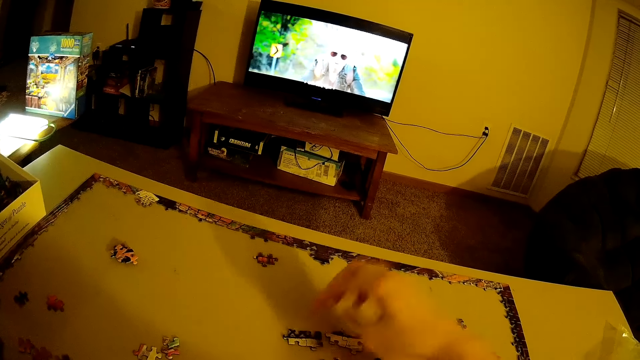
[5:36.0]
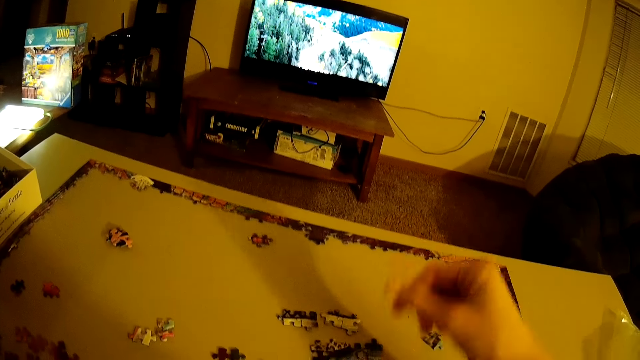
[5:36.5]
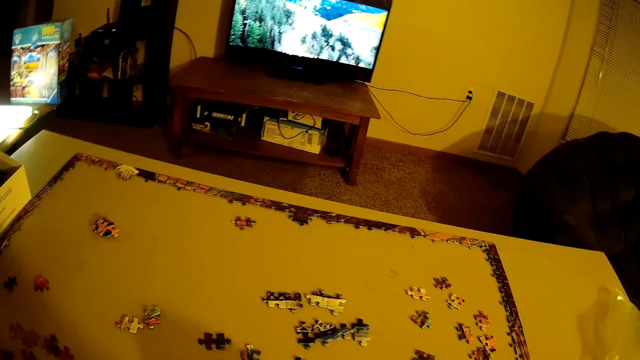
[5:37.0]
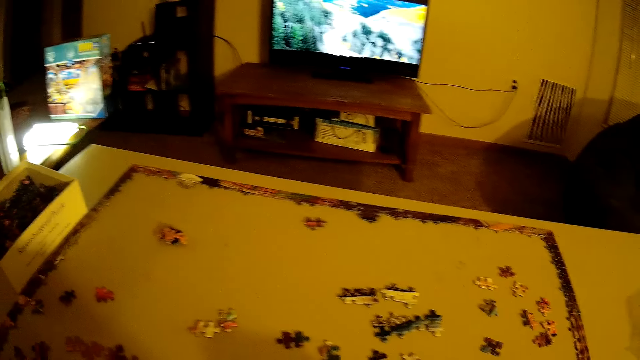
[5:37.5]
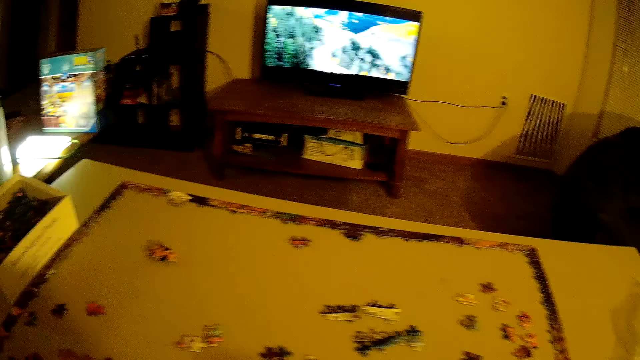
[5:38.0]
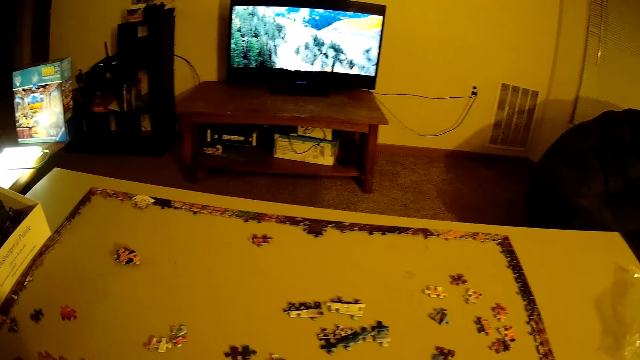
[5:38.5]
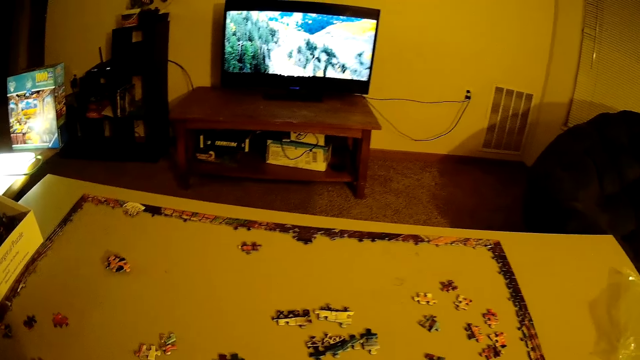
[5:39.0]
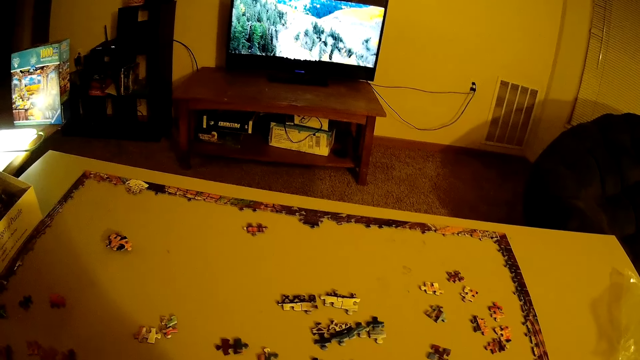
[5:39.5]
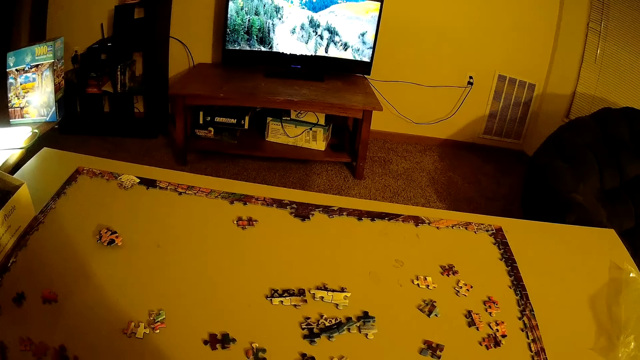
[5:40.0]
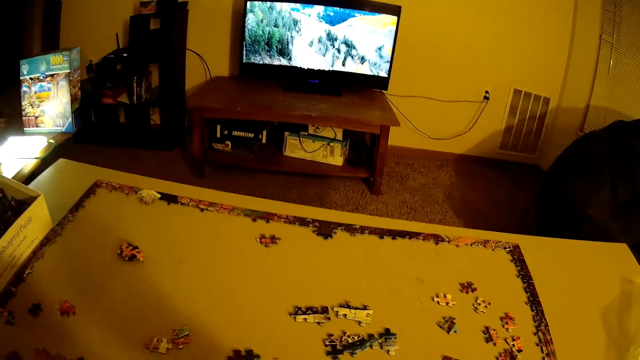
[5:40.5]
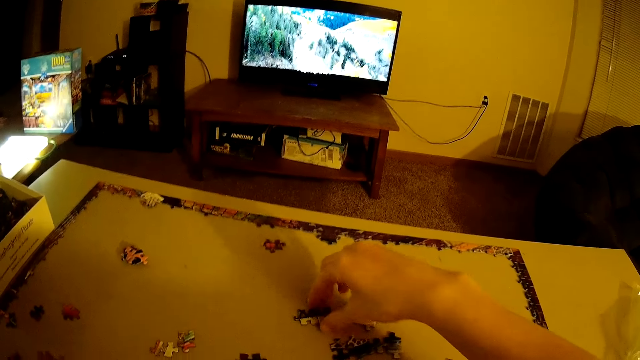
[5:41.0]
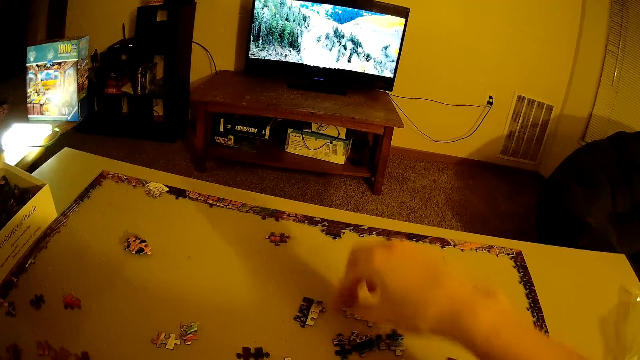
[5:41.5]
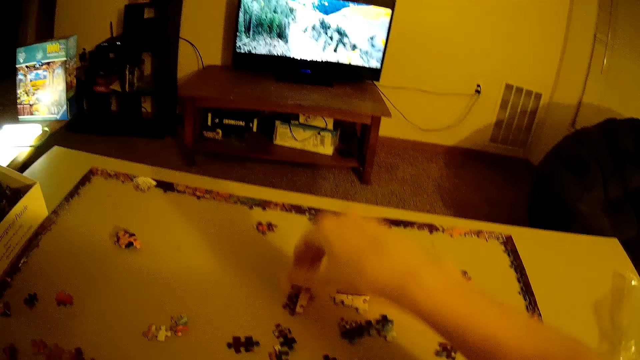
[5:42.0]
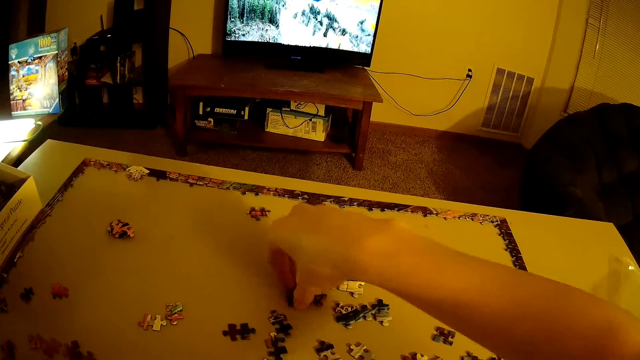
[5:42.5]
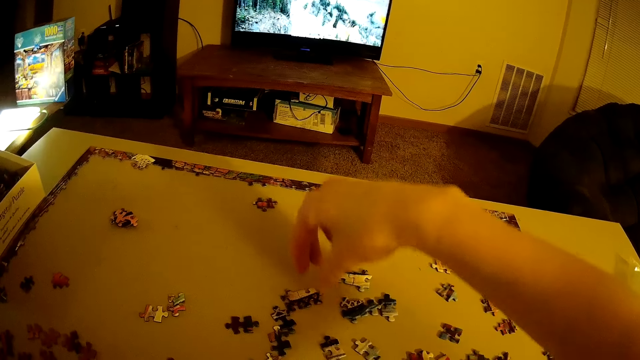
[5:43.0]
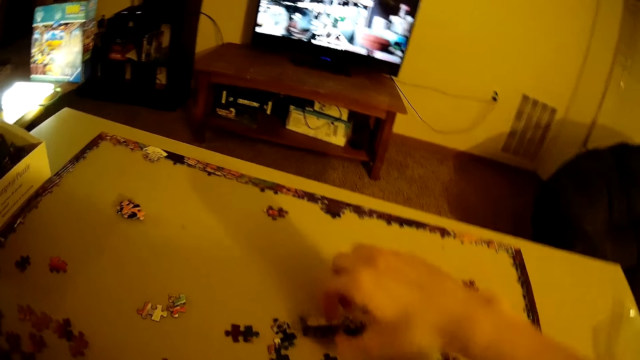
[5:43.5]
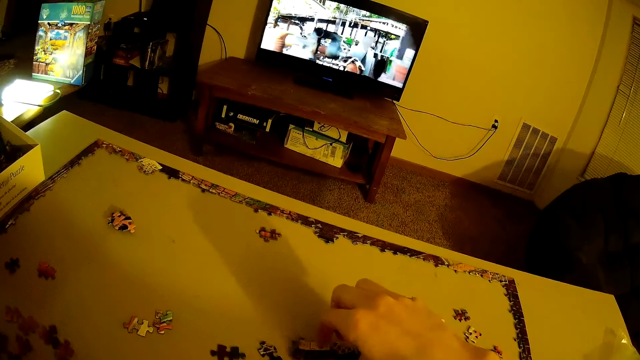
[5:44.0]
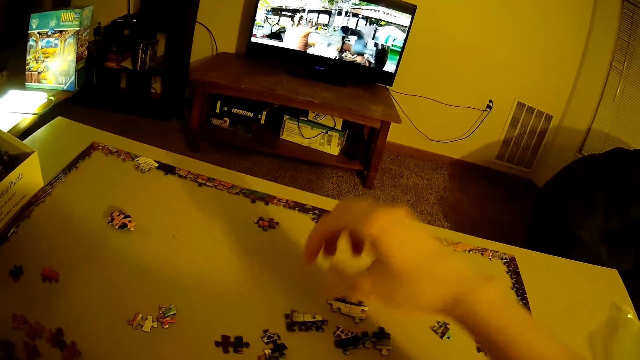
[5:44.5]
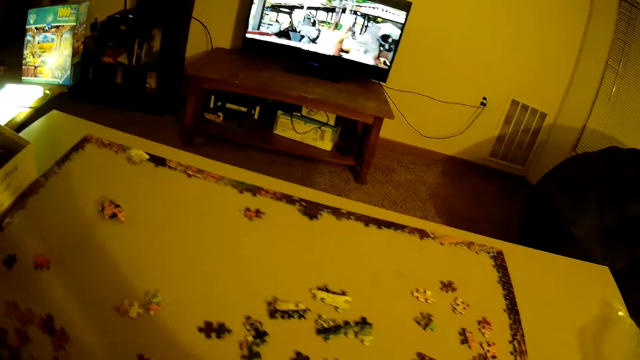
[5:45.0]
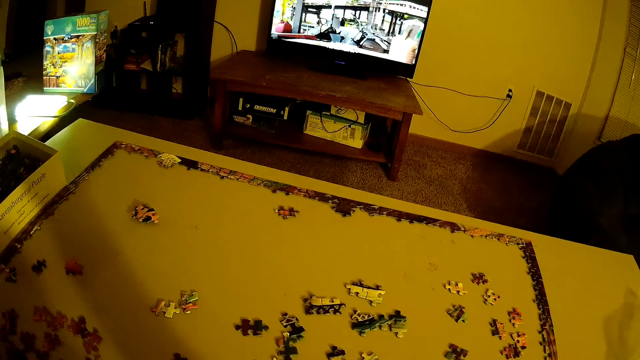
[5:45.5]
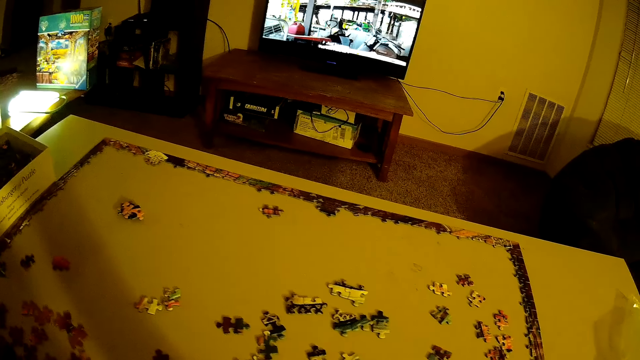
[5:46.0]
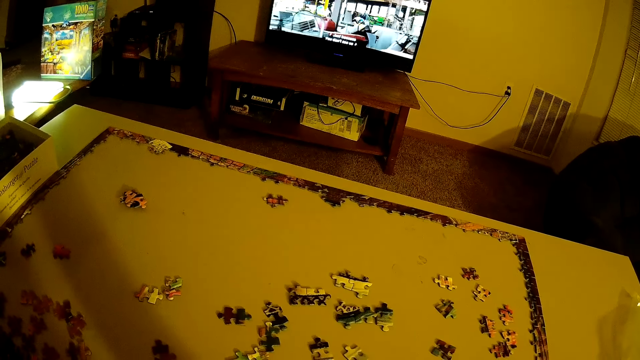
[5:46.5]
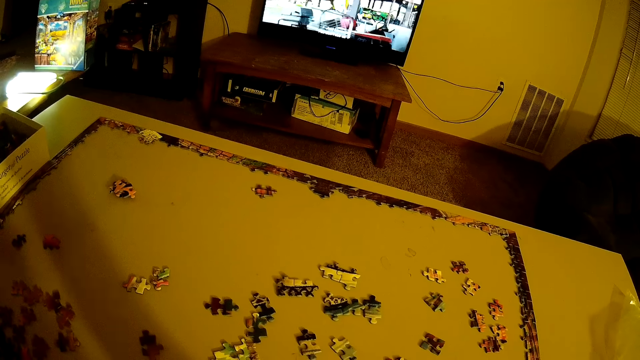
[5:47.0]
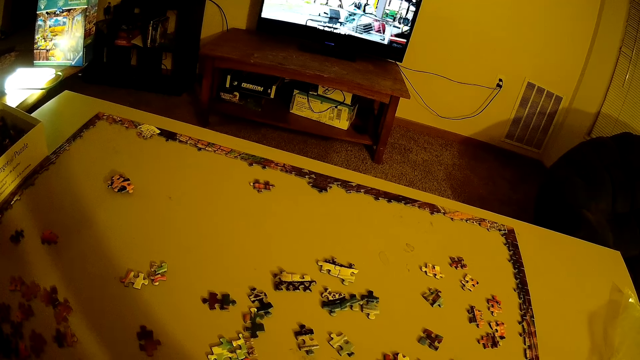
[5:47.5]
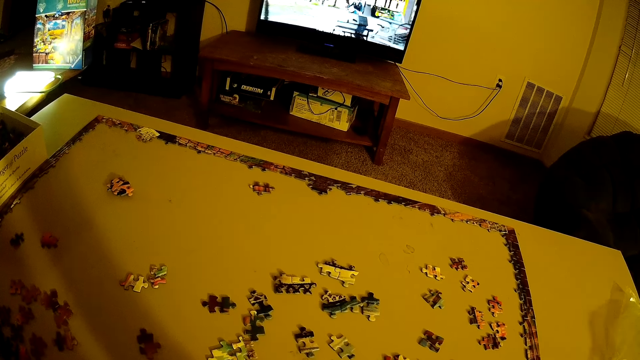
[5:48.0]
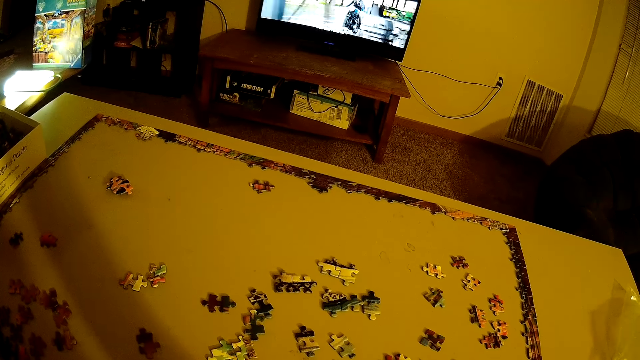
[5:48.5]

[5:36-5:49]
The camera wearer releases a hand from the piece of puzzle. They move a hand. They move the puzzle pieces. They arrange the piece of puzzle down. They release a hand from the puzzle.

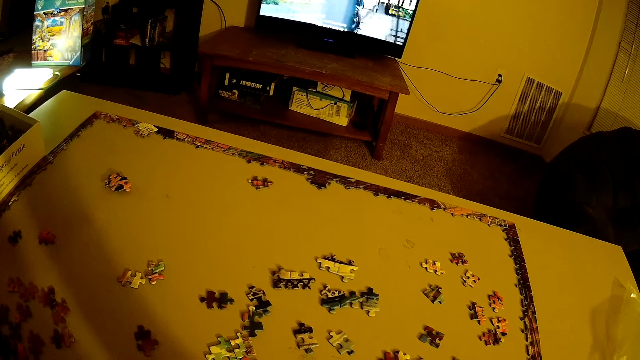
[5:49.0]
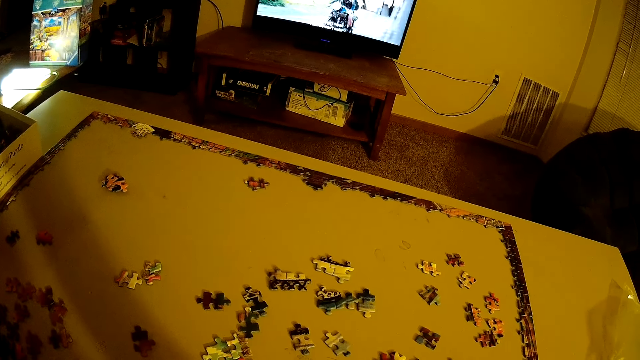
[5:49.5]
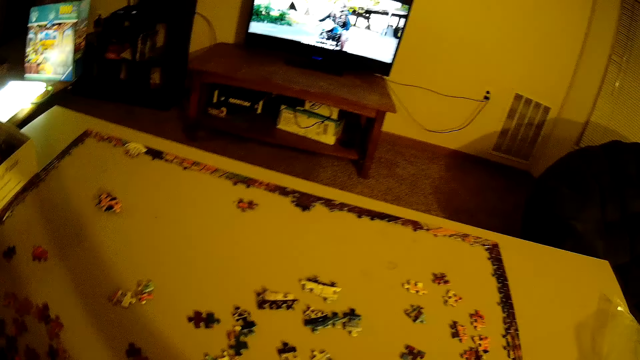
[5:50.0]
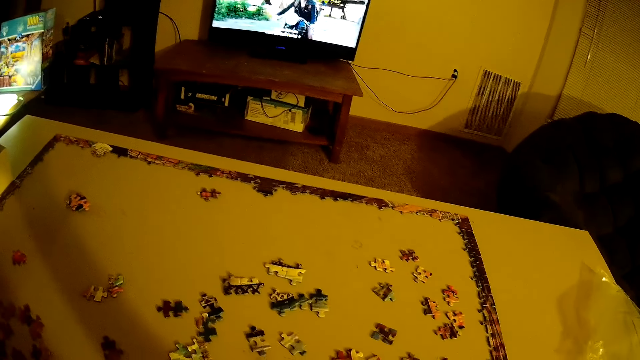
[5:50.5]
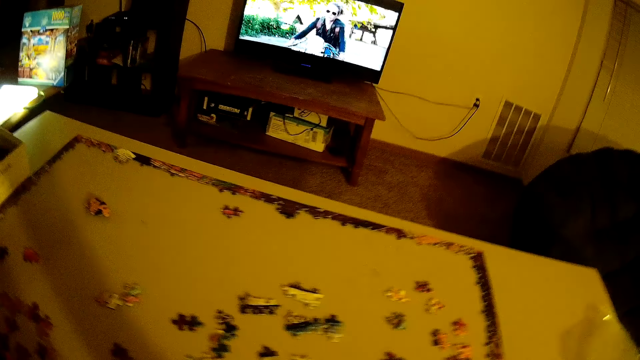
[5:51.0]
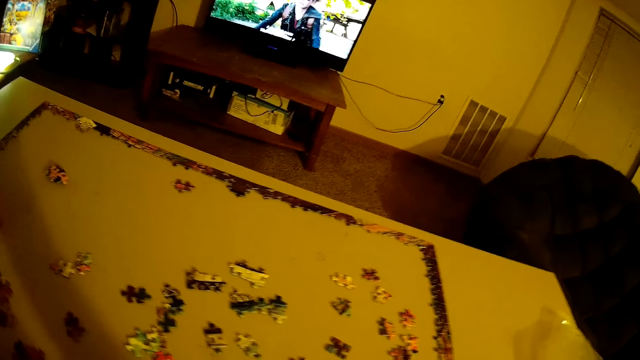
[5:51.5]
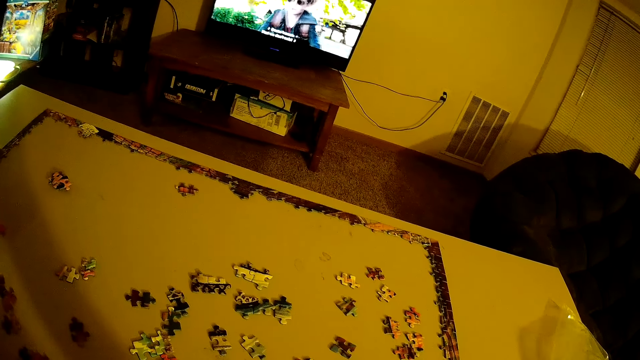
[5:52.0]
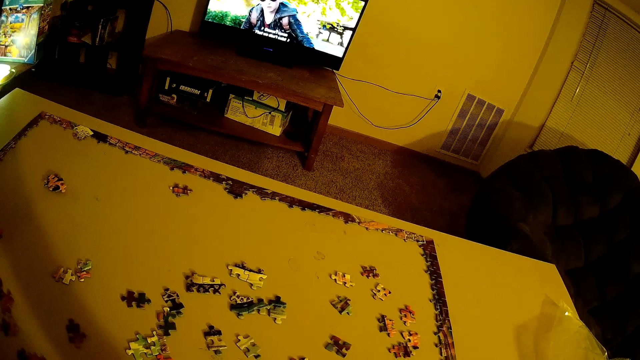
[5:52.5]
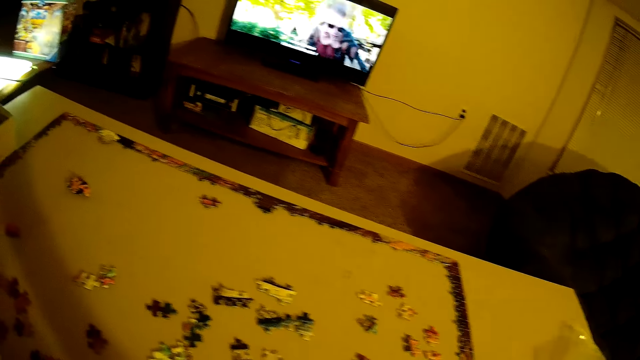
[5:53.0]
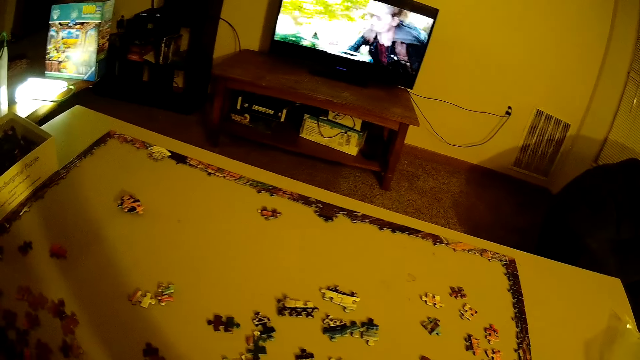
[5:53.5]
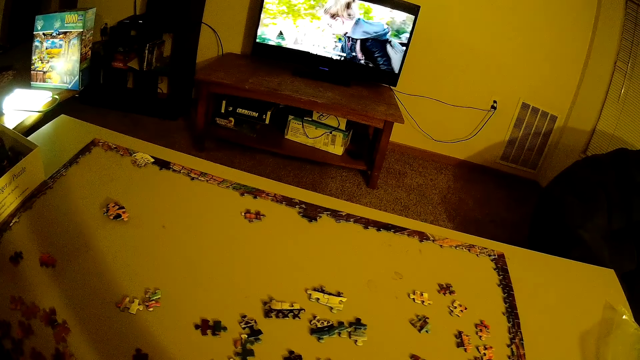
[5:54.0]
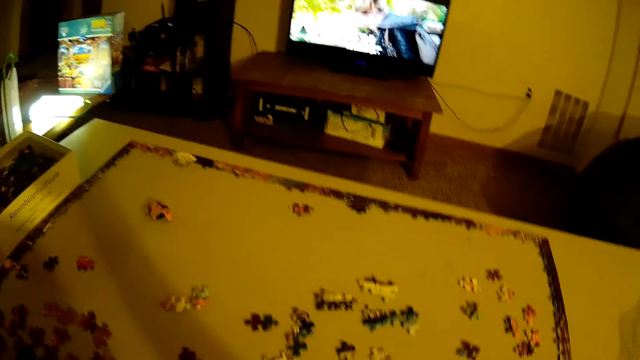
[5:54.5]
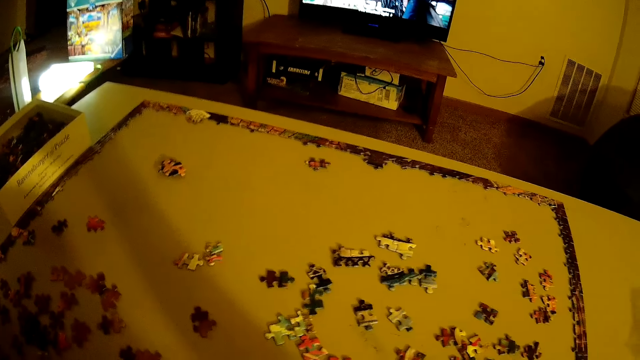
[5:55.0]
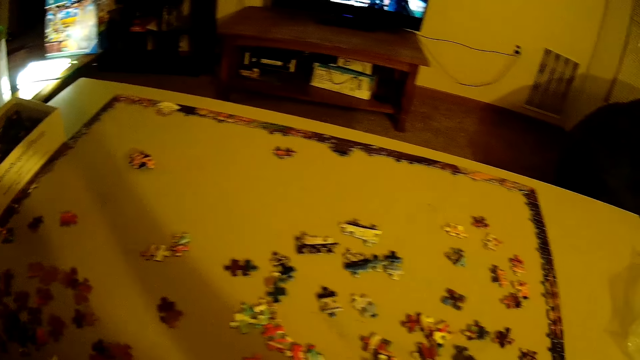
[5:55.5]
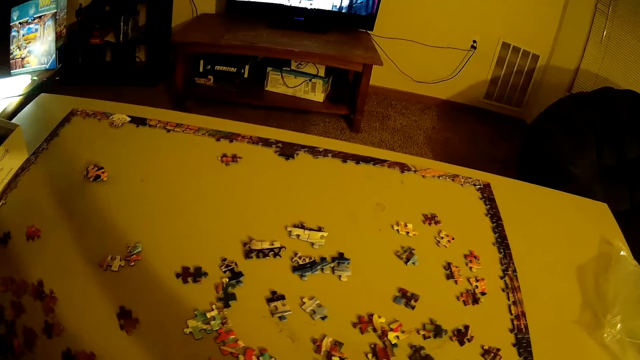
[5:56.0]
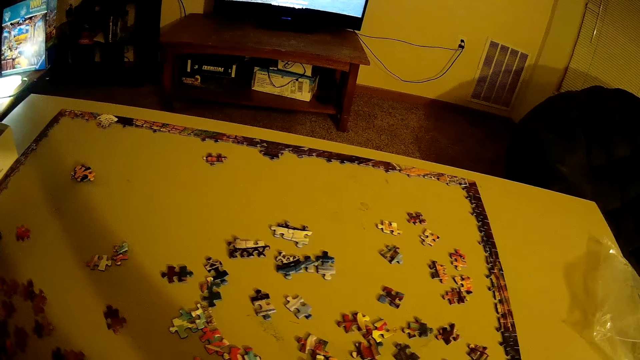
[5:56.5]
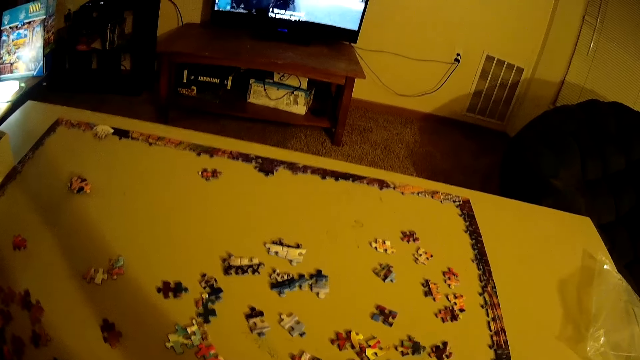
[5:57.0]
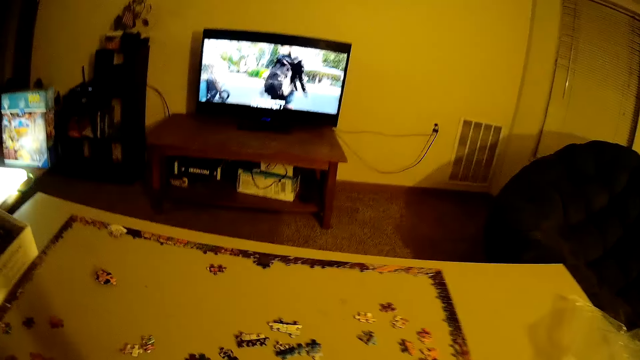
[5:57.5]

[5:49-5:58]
The camera wearer looks at the table.
